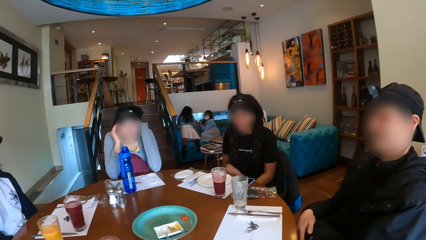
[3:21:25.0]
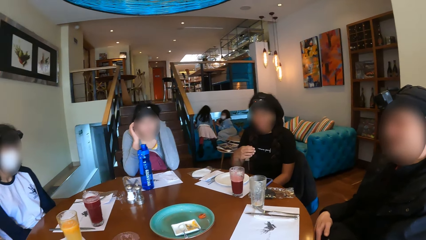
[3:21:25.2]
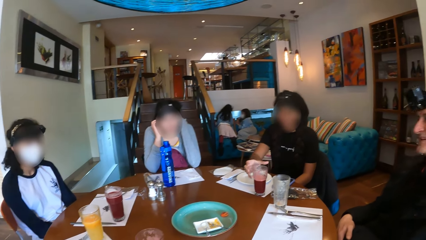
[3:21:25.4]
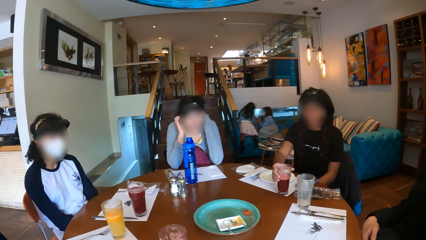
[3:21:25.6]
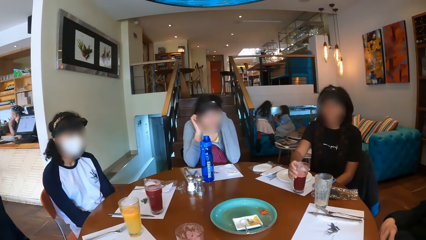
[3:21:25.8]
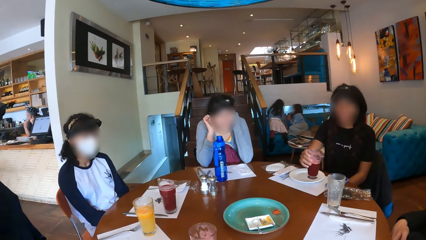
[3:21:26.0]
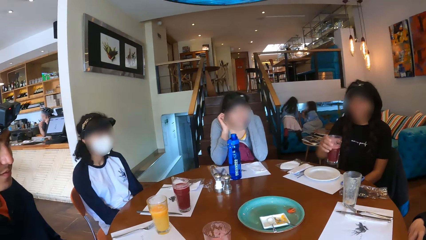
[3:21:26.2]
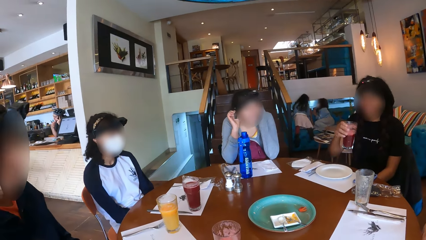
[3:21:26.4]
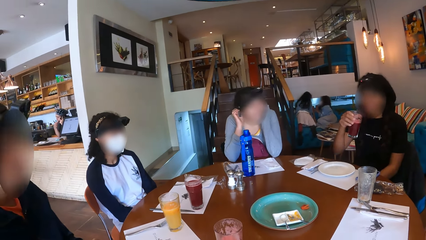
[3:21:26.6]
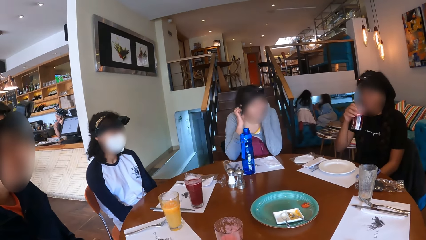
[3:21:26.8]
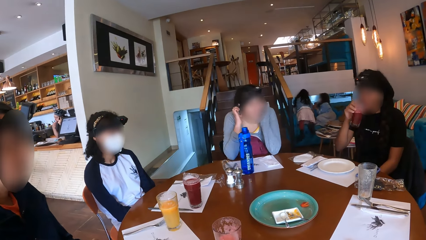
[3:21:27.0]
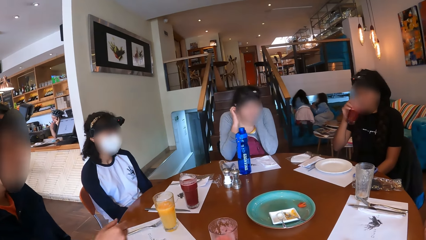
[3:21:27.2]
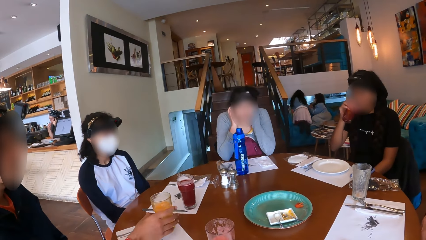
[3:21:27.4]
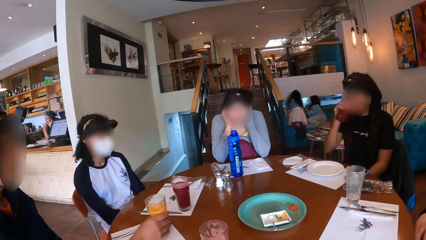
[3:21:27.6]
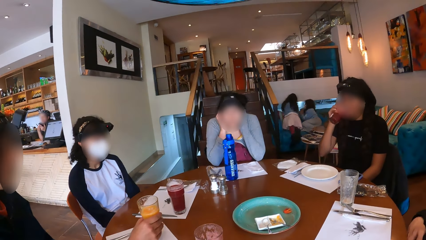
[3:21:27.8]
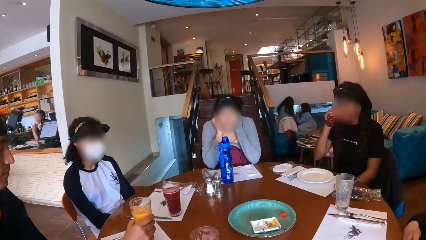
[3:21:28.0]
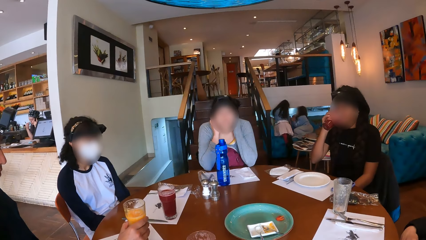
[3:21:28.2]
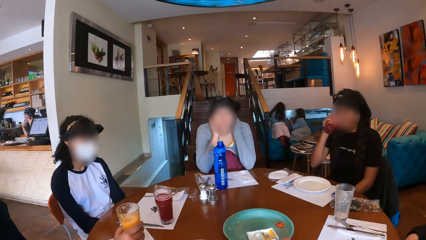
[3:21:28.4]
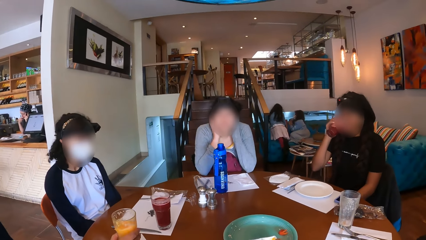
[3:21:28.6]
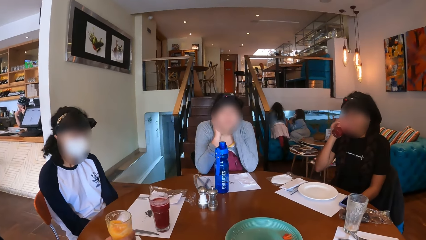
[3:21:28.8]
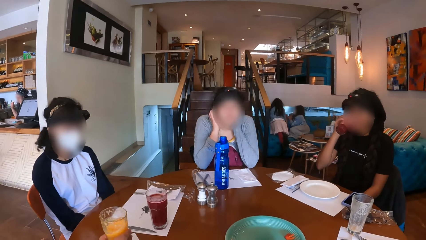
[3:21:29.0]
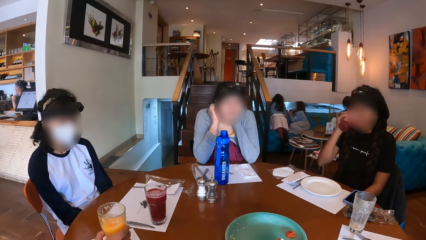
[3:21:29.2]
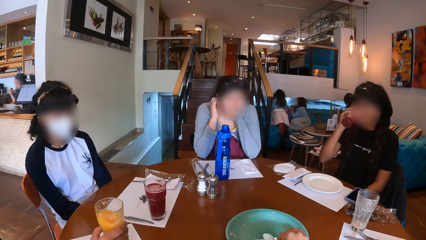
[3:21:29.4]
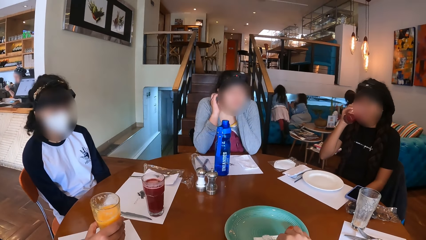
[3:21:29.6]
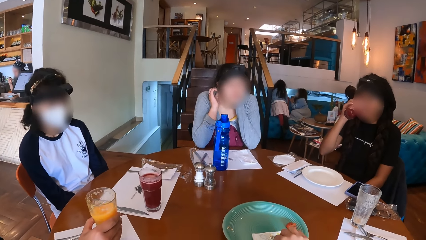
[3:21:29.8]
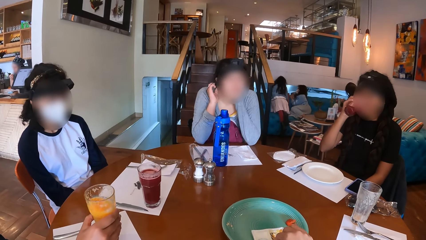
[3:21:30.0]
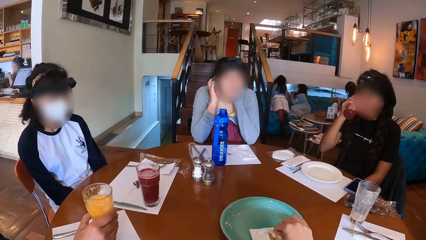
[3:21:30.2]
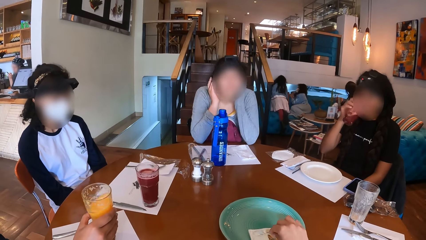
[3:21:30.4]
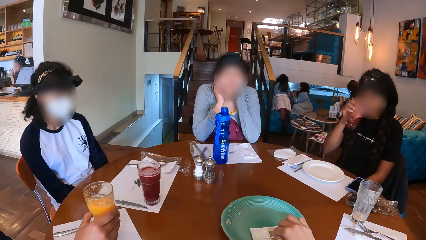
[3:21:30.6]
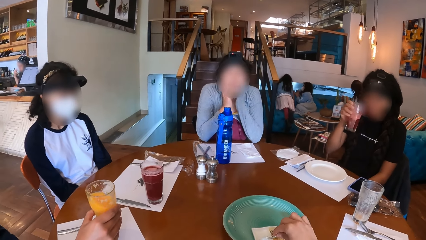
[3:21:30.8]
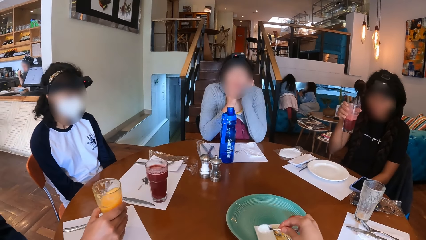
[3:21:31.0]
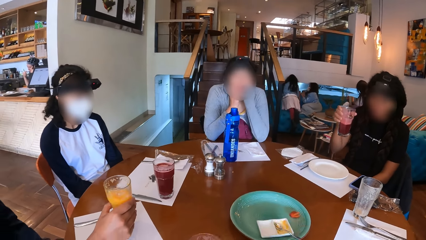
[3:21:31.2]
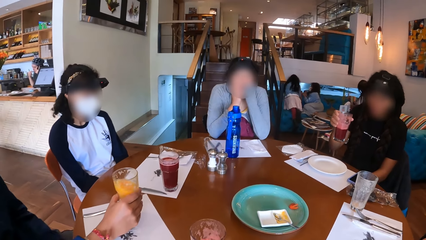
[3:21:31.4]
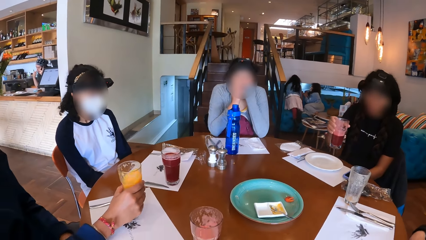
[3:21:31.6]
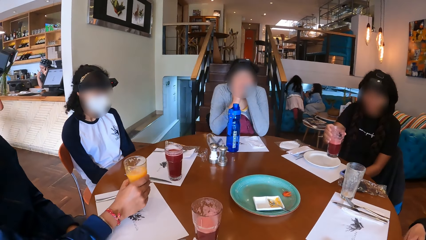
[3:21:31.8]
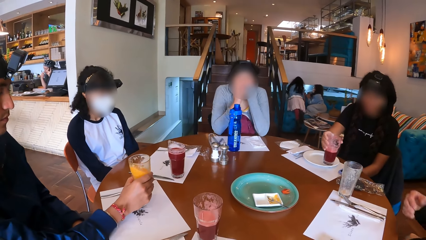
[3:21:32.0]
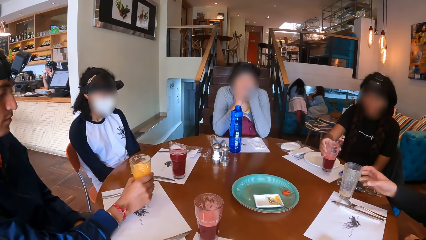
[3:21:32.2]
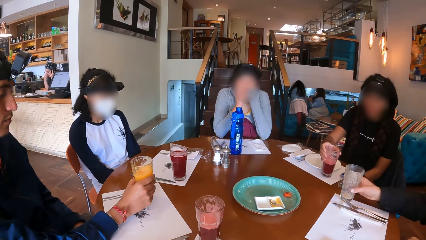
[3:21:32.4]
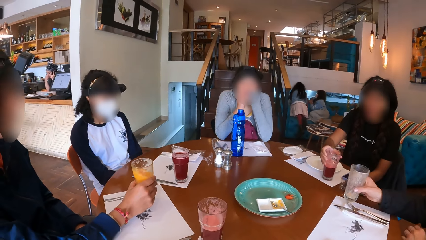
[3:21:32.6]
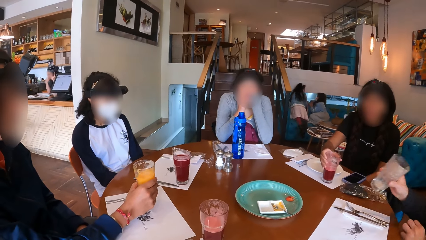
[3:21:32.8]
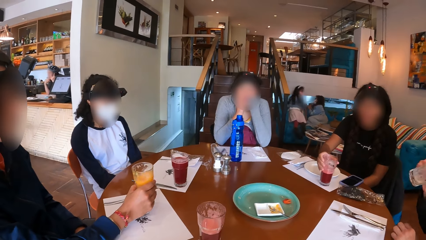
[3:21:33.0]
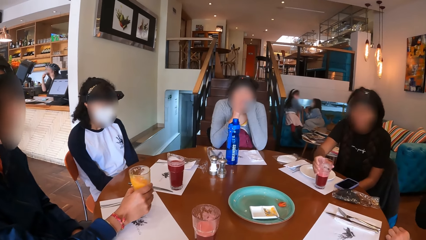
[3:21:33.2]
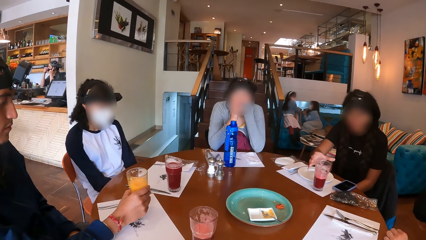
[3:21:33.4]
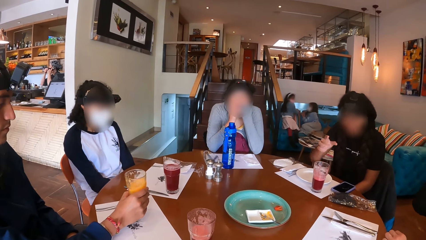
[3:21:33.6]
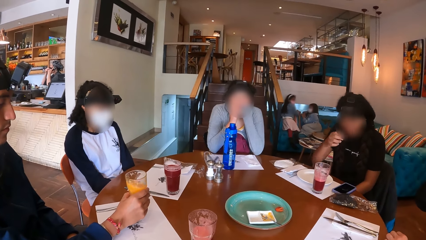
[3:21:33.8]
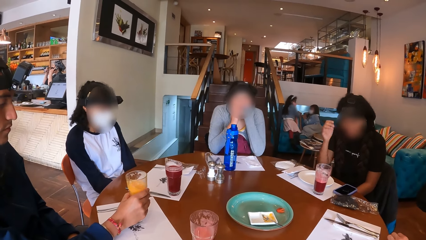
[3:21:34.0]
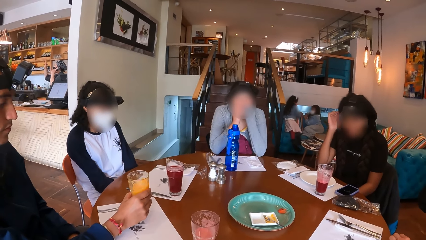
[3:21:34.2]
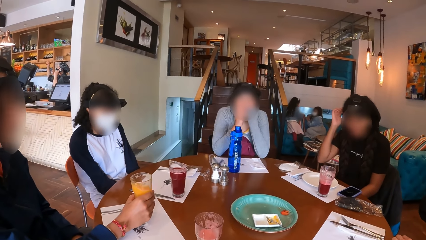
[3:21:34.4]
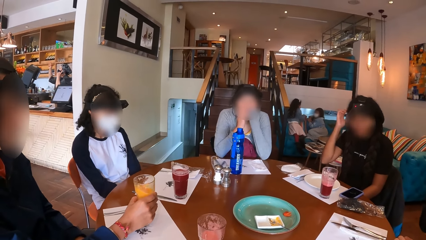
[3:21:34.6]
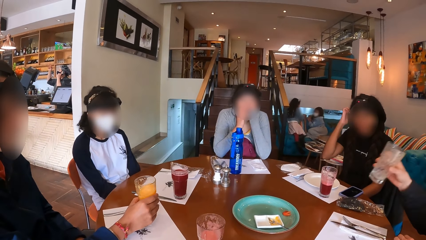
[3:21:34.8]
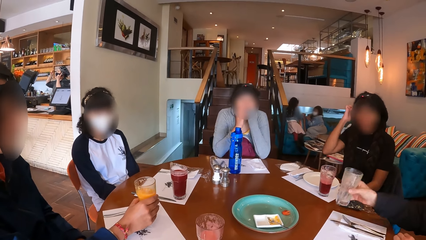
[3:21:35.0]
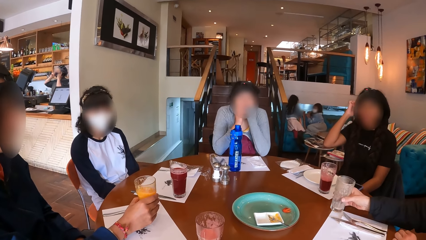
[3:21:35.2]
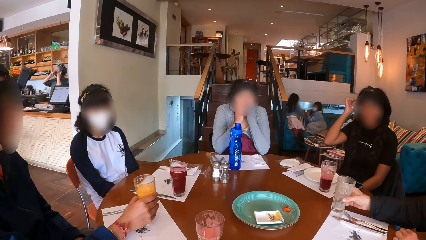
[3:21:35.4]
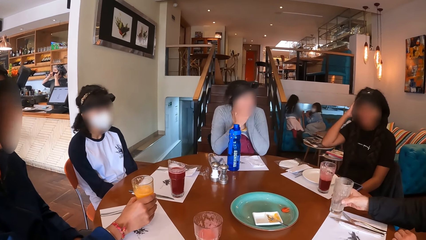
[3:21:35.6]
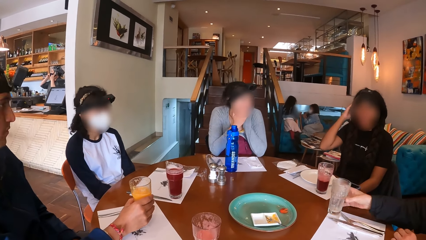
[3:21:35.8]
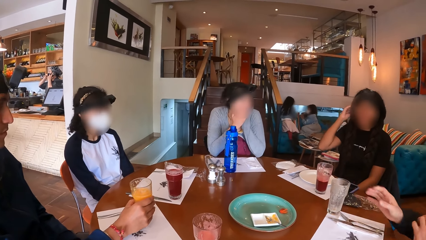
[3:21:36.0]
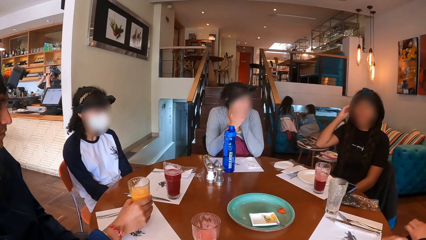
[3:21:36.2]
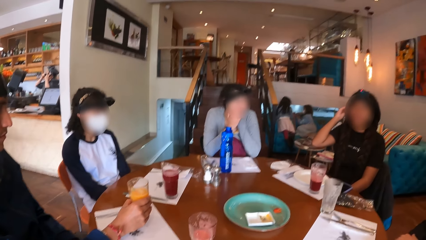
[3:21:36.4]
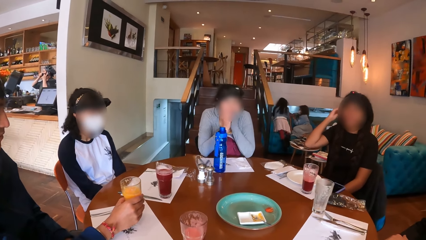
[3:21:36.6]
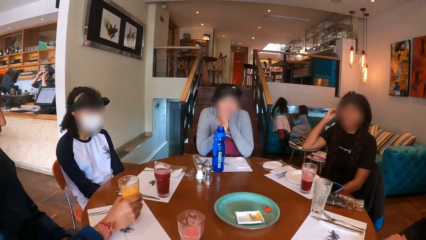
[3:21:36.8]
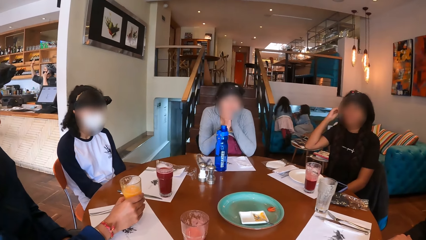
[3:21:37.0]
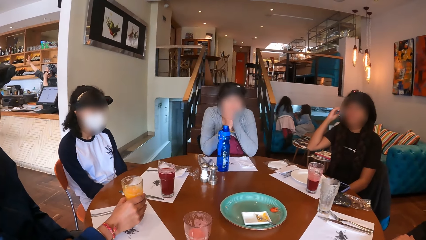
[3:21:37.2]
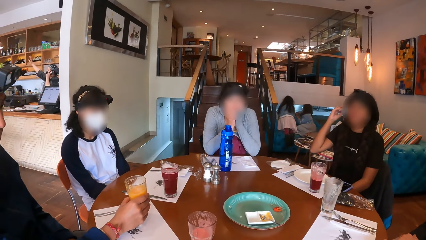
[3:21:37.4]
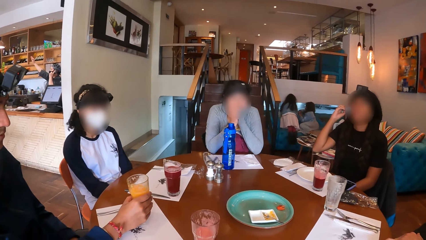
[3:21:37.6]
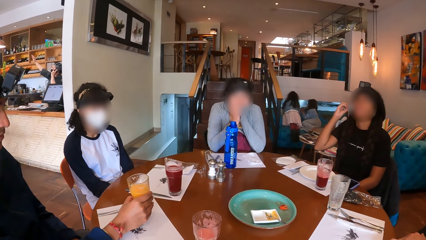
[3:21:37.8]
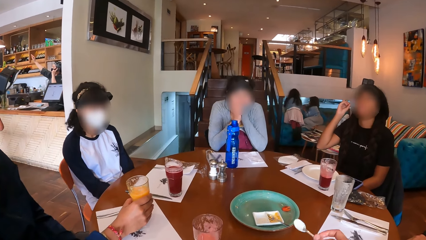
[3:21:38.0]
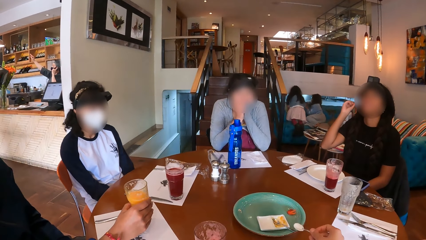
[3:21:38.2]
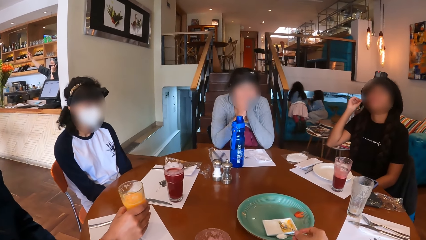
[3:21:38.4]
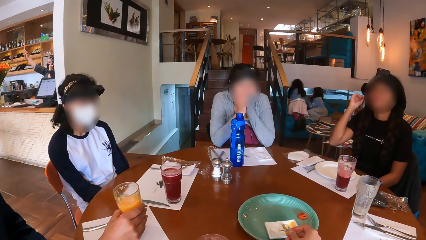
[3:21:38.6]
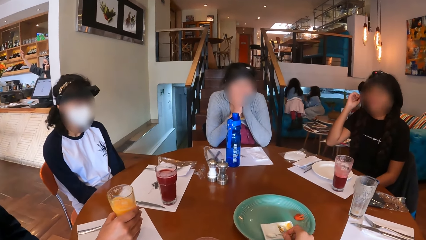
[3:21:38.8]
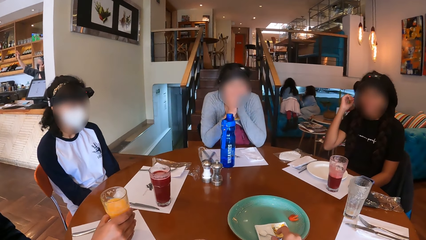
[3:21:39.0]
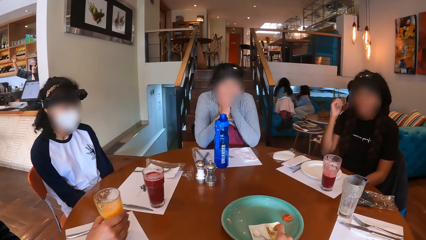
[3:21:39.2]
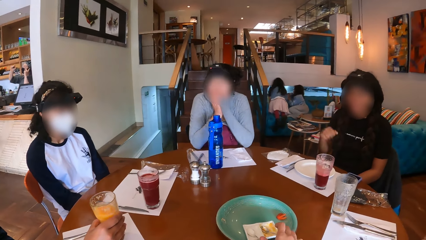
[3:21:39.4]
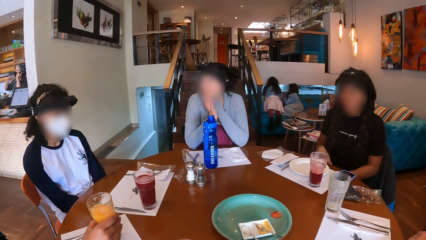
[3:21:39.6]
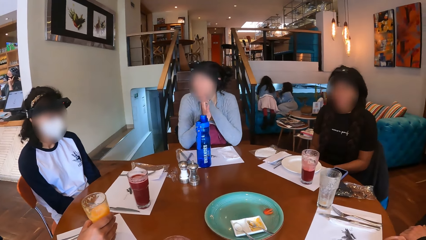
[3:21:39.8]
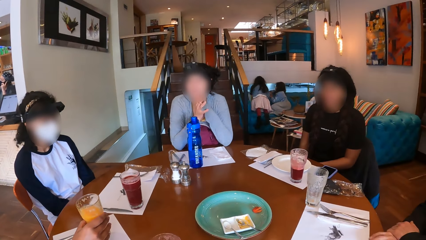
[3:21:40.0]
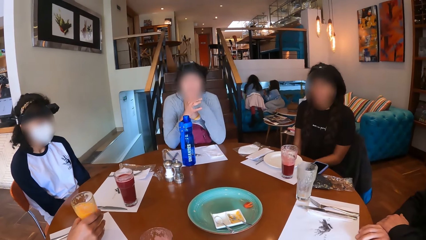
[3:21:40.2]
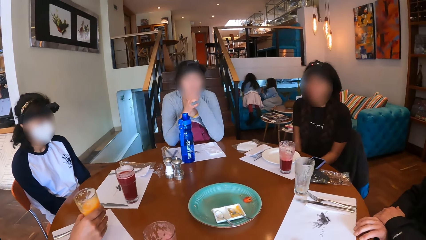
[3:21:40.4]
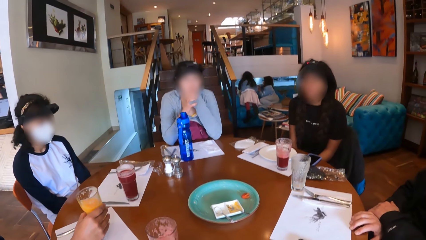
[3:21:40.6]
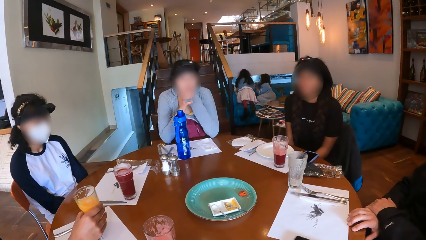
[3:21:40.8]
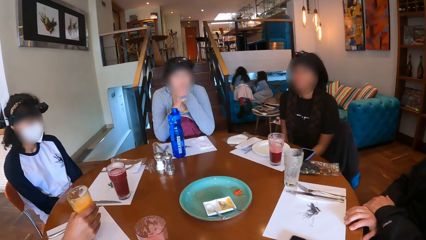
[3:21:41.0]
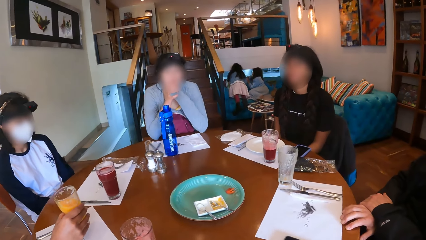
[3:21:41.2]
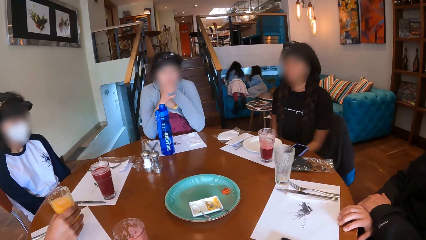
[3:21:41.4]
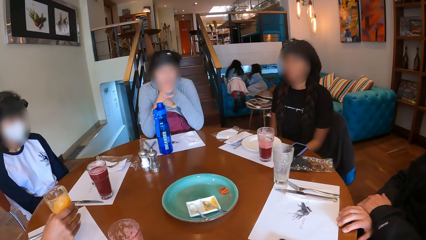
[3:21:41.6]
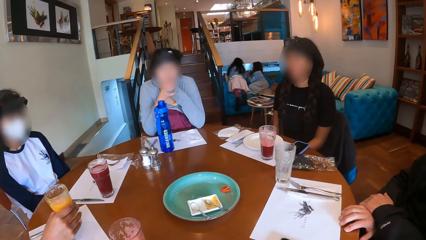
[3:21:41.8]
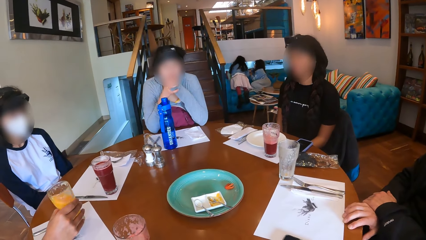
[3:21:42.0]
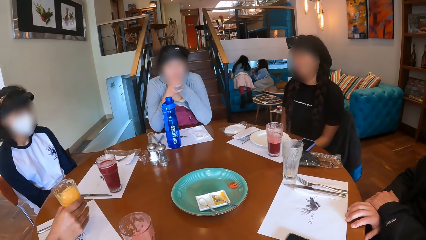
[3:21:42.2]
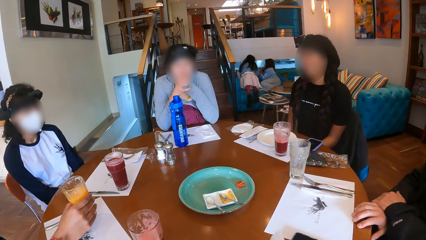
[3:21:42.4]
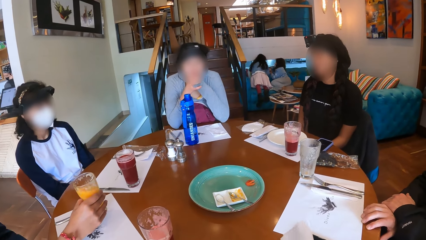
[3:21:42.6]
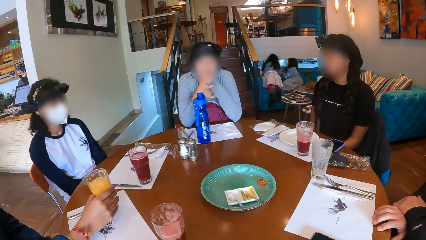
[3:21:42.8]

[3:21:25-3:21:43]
A woman picks up a glass of juice from the table mat on the table with her right hand. She drinks juice from the glass of juice in her right hand. A man holds the glass of juice on the table mat on the table with his right hand. He shakes the glass of juice in his right hand. The camera wearer picks up the spoon from the plate. She scoops cream from the plate on the green plate on the table with the spoon in her right hand. Another woman places her hands on her face. The first woman drops the glass of juice on the table mat on the table with her right hand. Another man picks up the glass of juice from the table mat on the table with his right hand. He drops his left hand on the table. He drinks juice from the glass of juice in his right hand. He drops the glass of juice on the table mat on the table with his right hand. The camera wearer drops the spoon in the white plate on the green plate on the table with her right hand. The other woman removes her hands from her face. The first woman drops her right hand on her lap. The other woman places her face on her hands.
